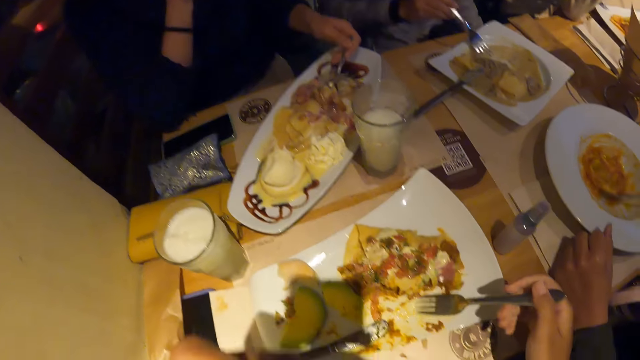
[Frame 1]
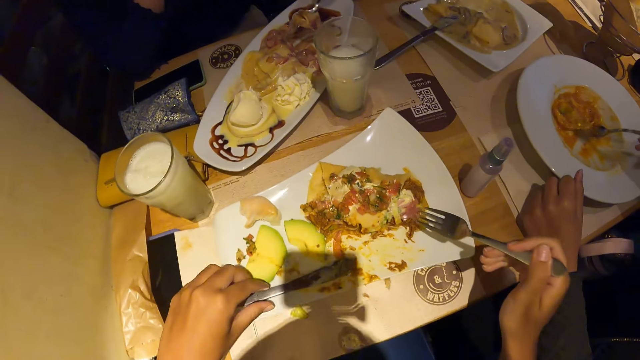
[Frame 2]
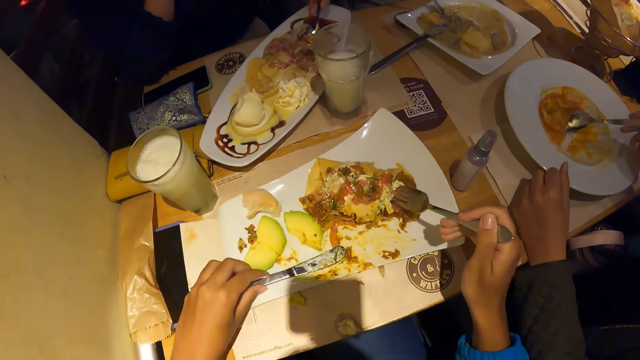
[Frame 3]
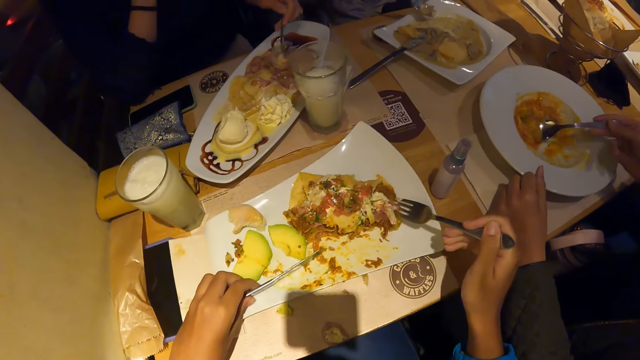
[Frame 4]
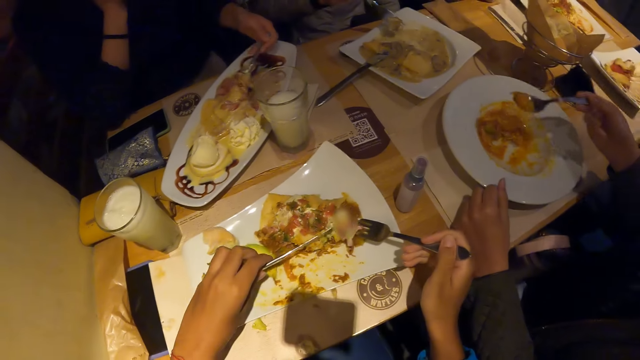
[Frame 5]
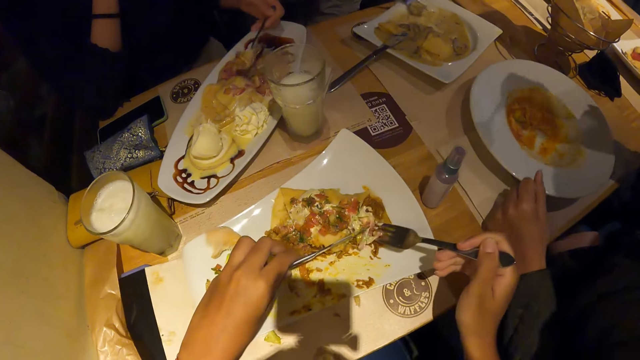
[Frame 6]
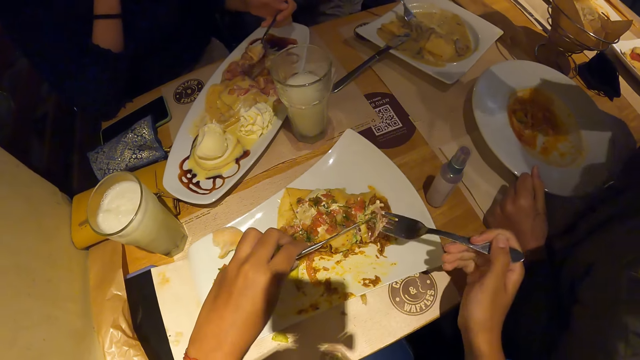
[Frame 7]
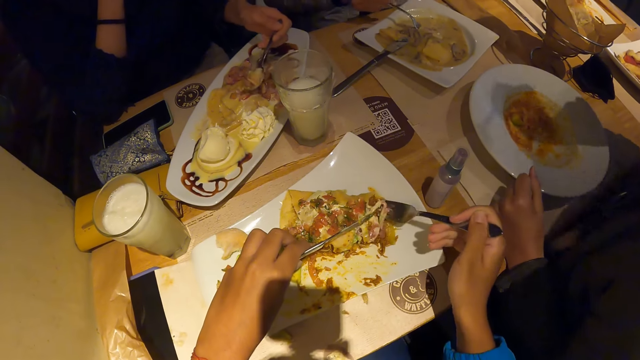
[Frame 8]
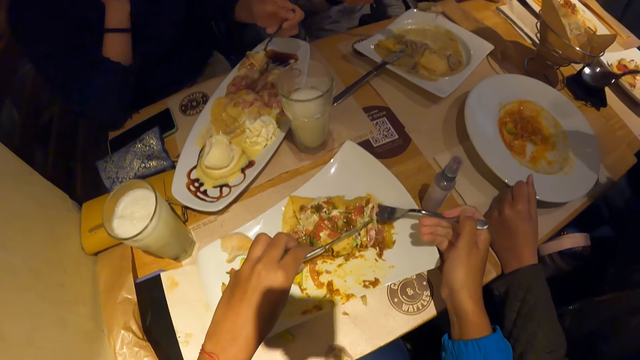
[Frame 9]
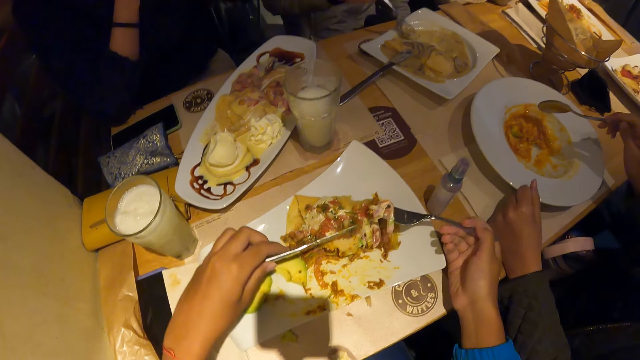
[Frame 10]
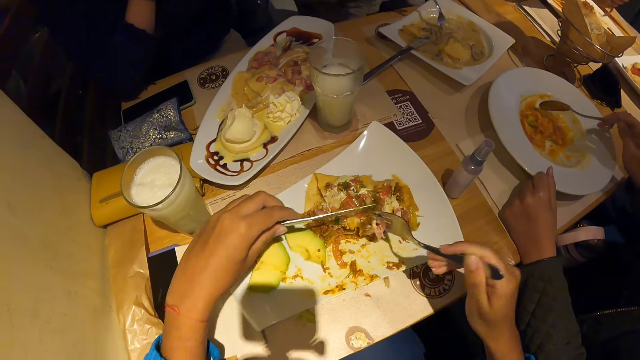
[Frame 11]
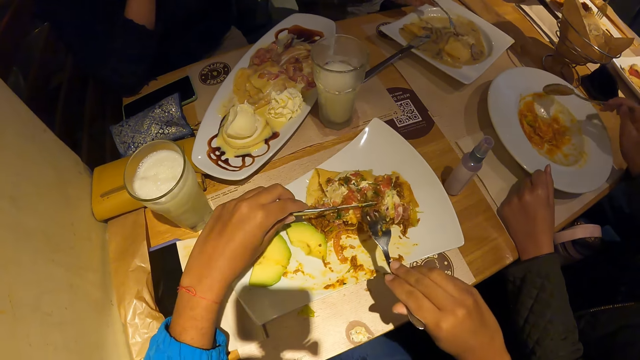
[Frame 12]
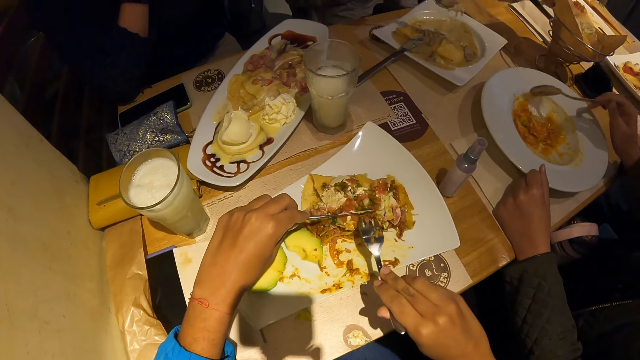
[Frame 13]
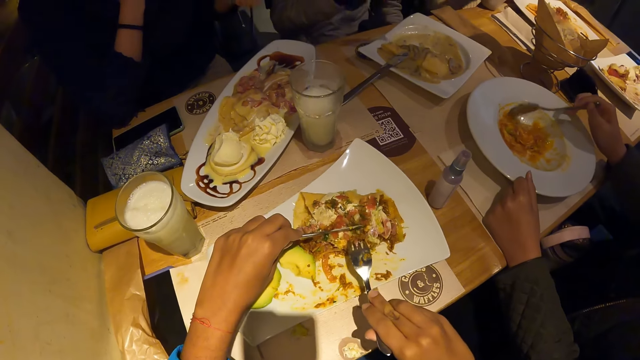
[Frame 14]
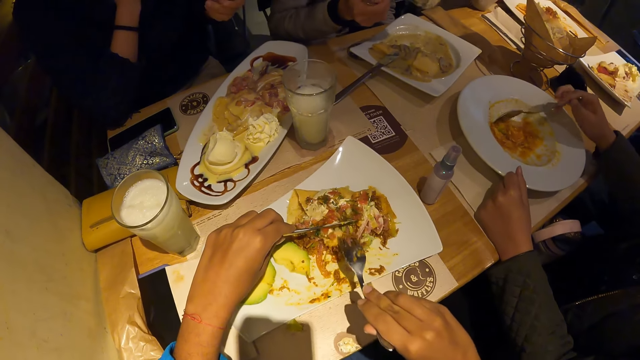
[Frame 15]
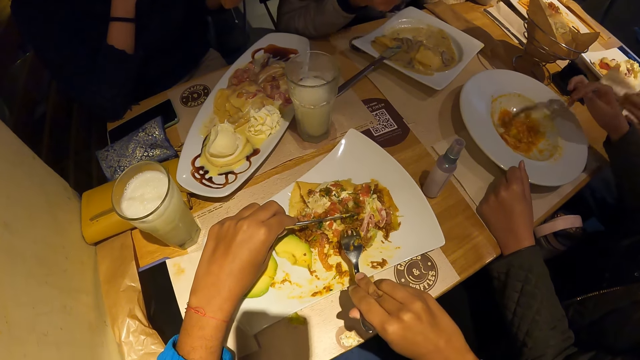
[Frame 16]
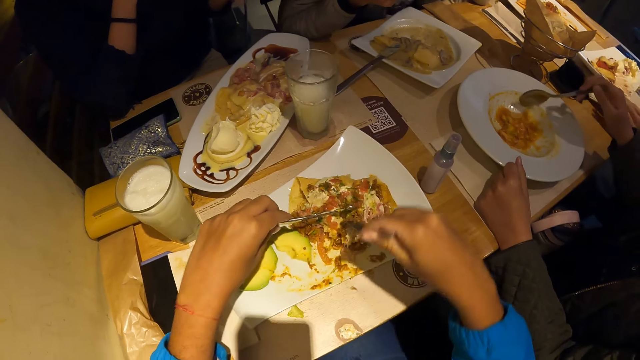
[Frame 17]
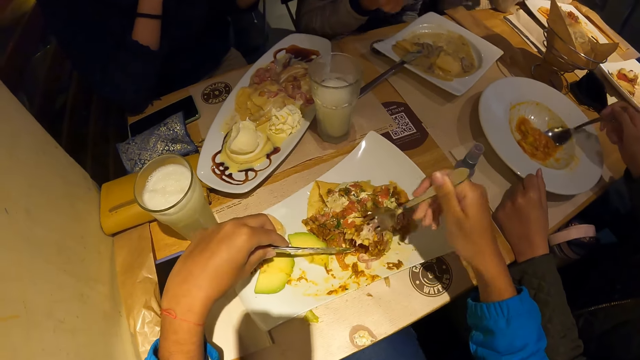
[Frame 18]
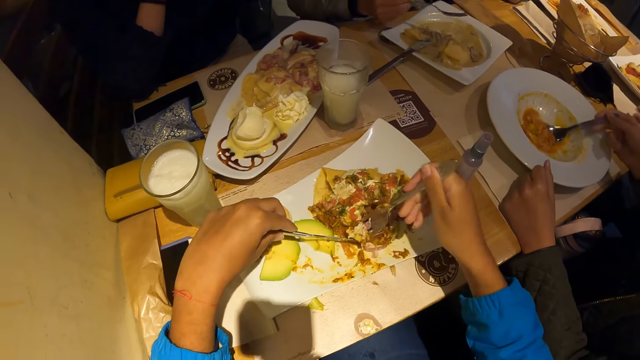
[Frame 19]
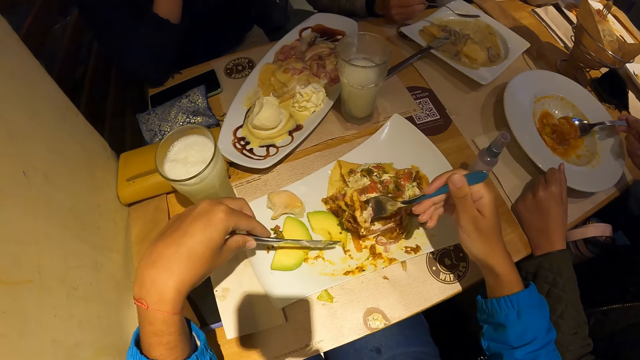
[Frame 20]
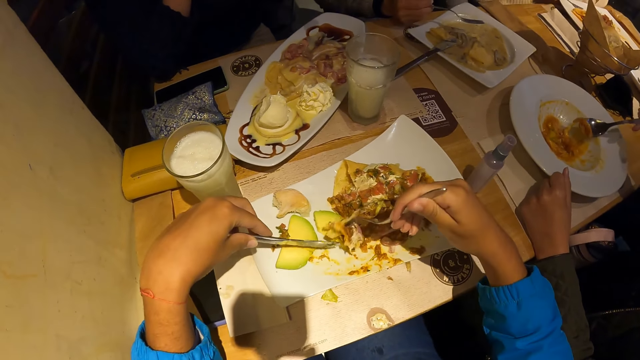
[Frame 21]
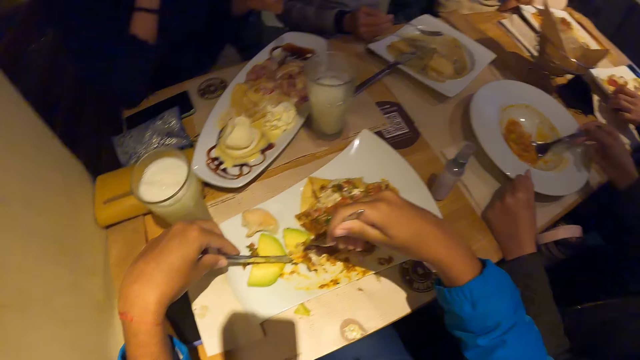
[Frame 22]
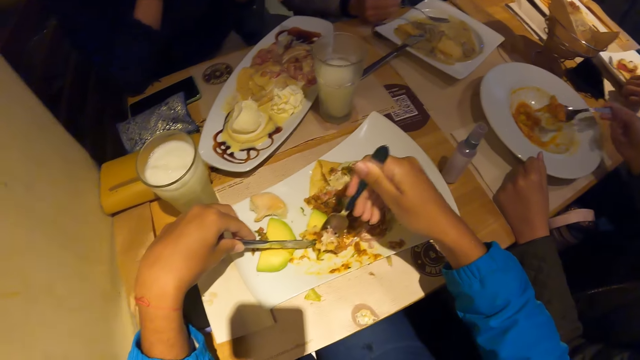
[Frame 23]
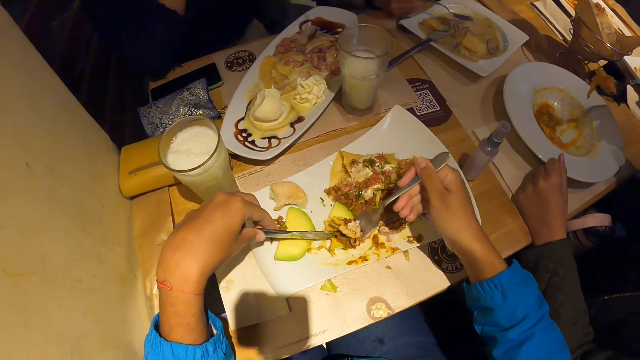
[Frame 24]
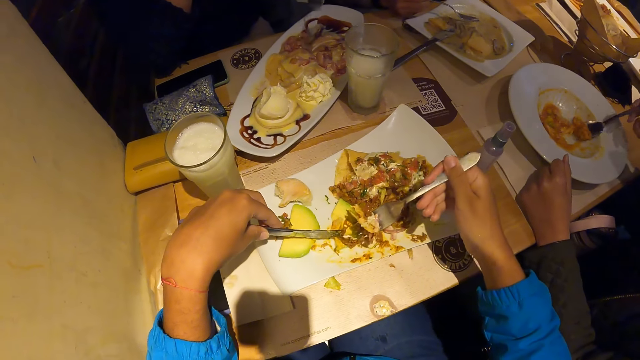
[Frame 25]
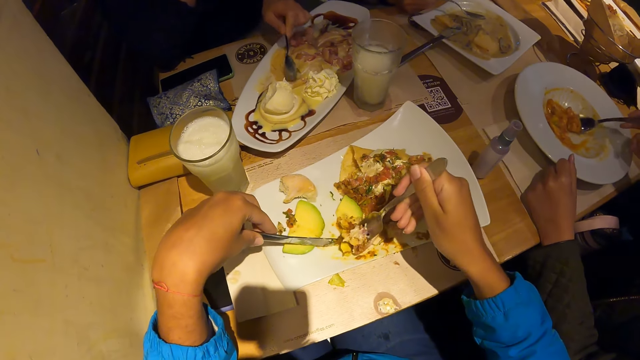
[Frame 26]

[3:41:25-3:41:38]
The camera wearer holds the fork. A woman scoops carrot soup from the plate of carrot soup on the table with the spoon in her right hand. The camera wearer eats the bread with his left hand. He scoops waffles from the plate of waffles on the table with cutlery in both hands. Another woman scoops chicken soup from the plate of chicken soup with the fork in her right hand. The other woman eats food with the fork in her right hand. The first woman scoops carrot soup from the plate of carrot soup on the table with the spoon in her right hand.

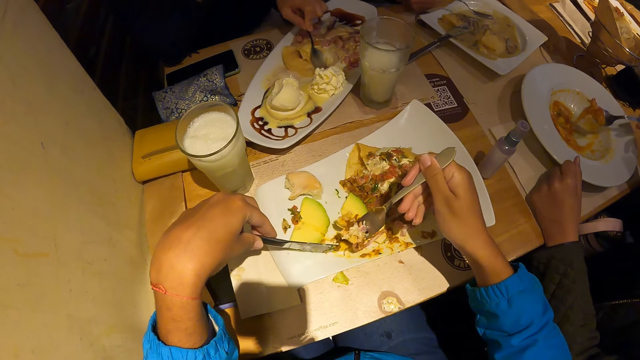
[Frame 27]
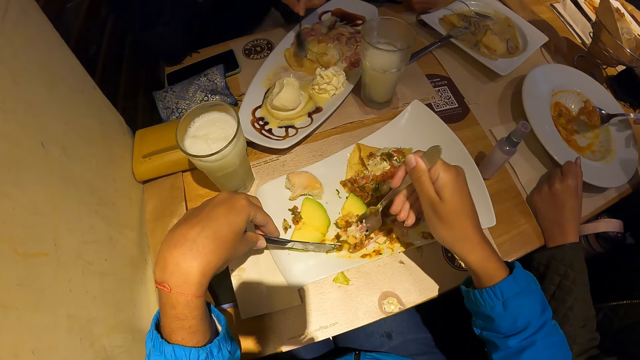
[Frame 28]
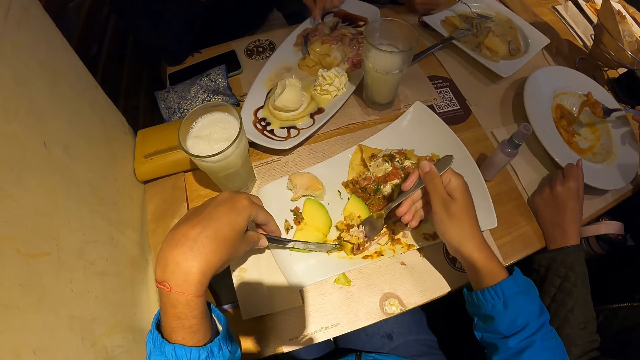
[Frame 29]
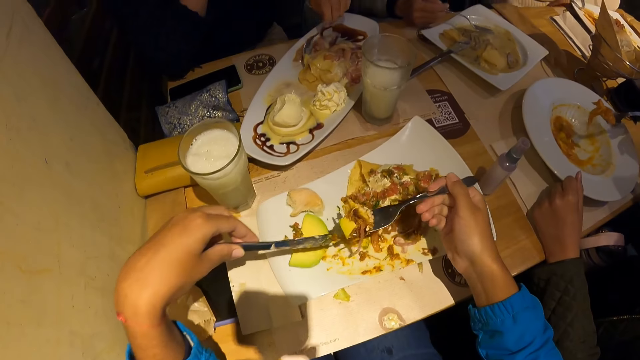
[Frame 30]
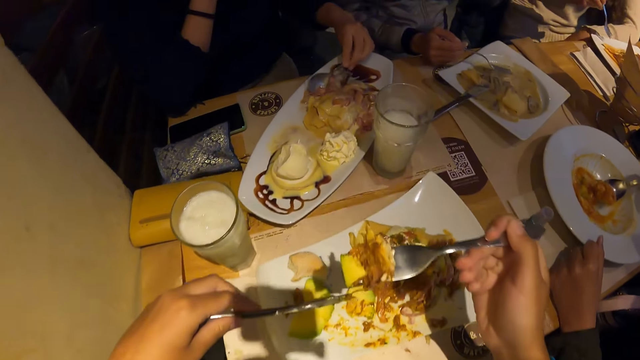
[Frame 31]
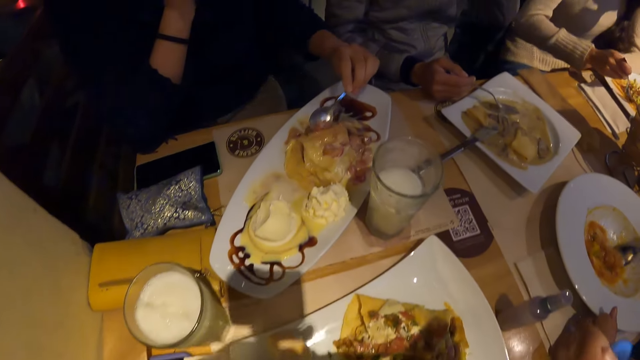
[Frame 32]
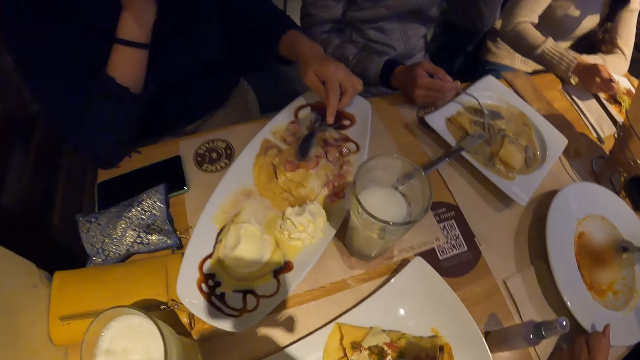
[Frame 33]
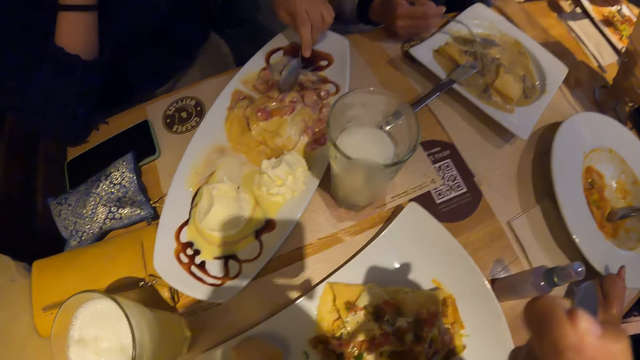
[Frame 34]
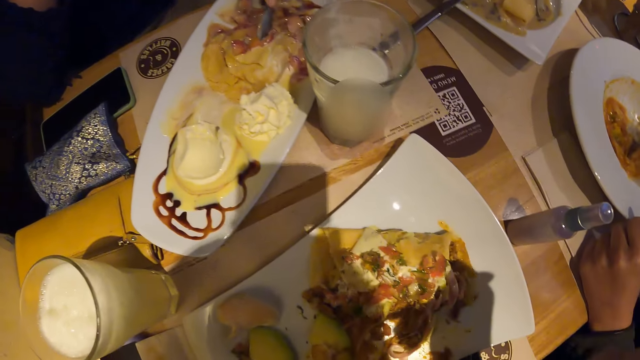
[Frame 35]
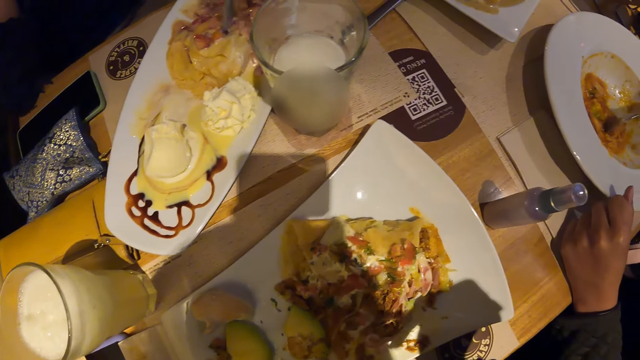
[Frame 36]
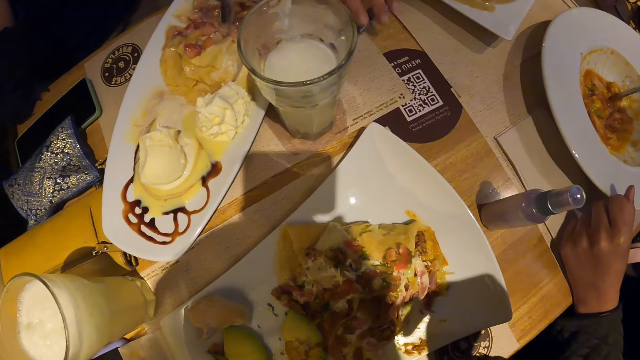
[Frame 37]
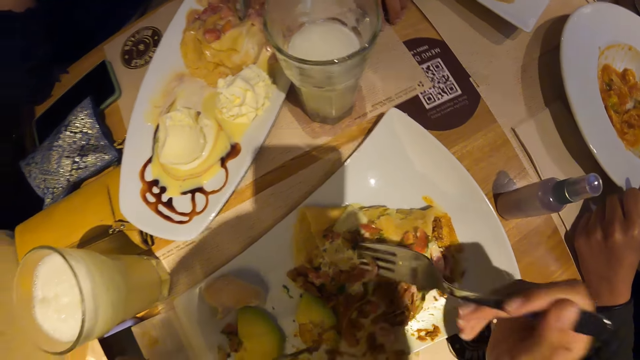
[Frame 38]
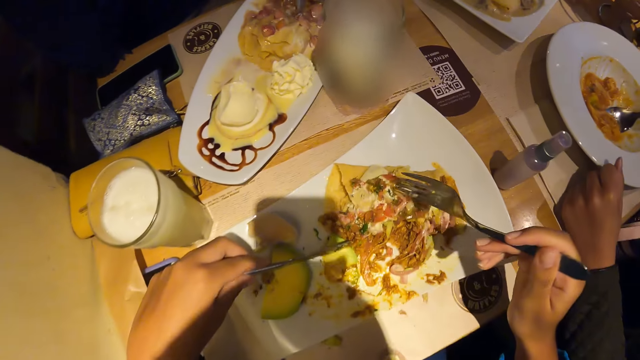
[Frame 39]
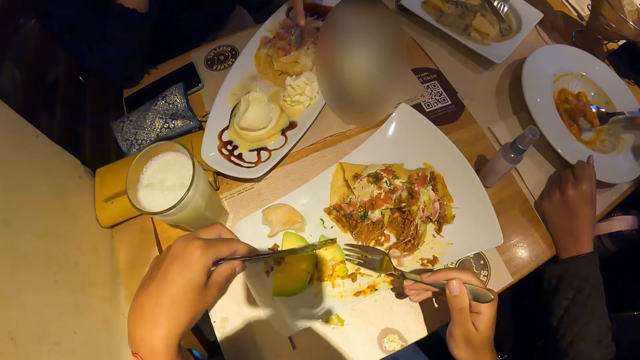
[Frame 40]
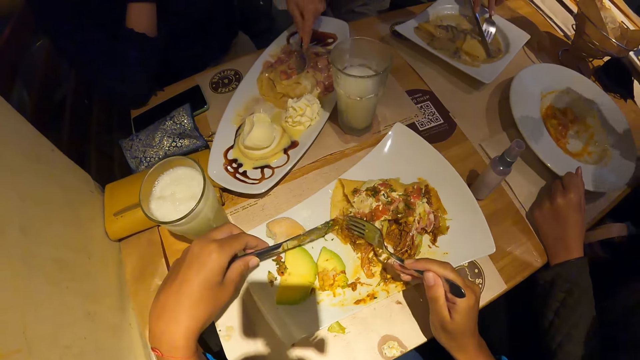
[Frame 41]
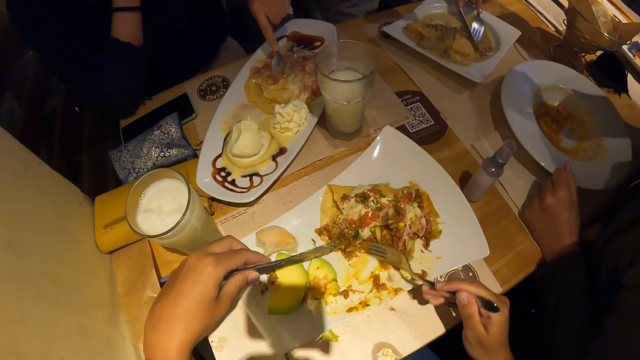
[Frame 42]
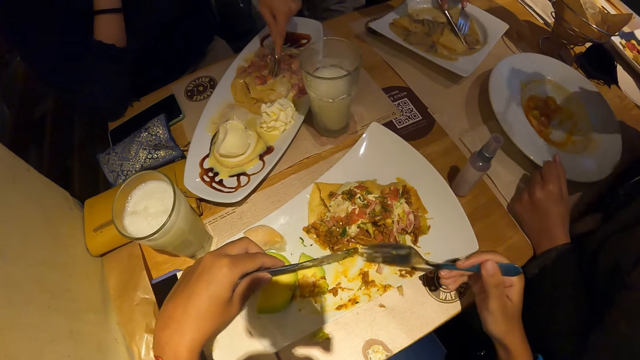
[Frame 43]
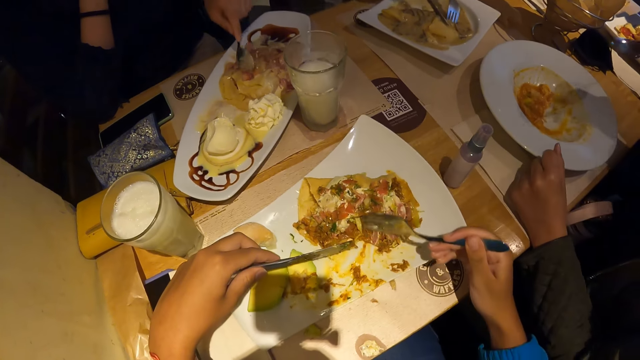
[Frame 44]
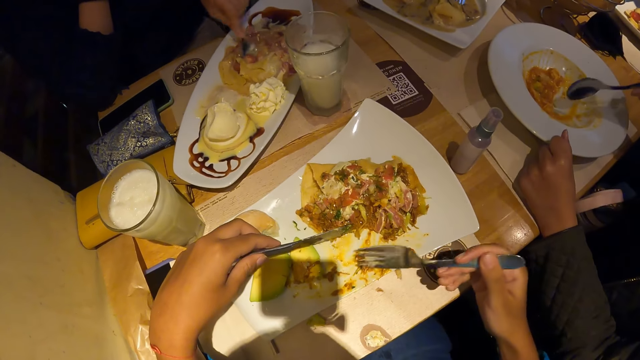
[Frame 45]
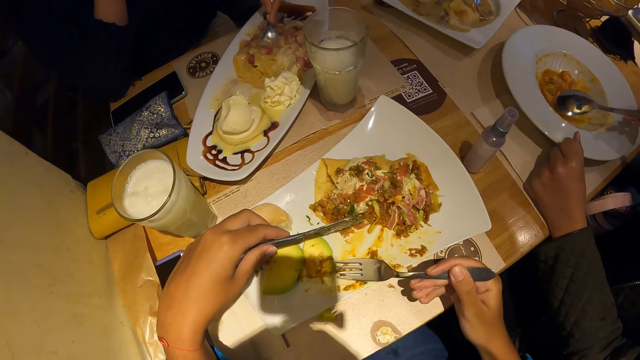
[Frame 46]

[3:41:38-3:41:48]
The camera wearer eats waffles from the plate of waffles on the table with the fork in his right hand. A woman scoops waffles from the plate of waffles on the table with the spoon in her left hand. Another woman picks up the knife on the table with her left hand. The other woman scoops chicken soup from the plate of chicken soup with the fork in her right hand. The camera wearer touches the waffles on the plate of waffles on the table with cutlery in both hands. He puts the food together.
